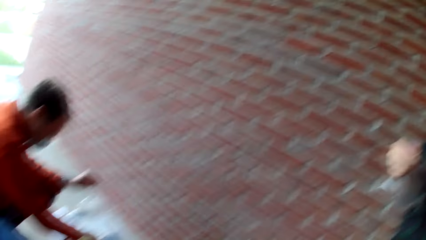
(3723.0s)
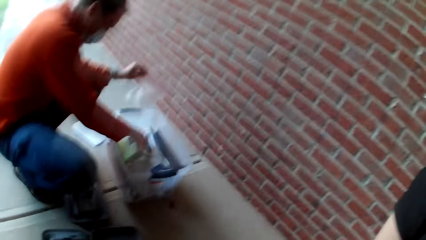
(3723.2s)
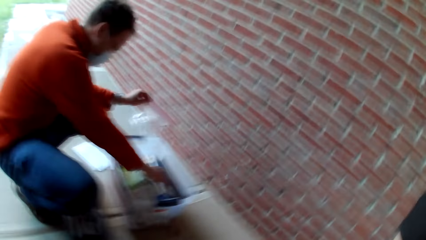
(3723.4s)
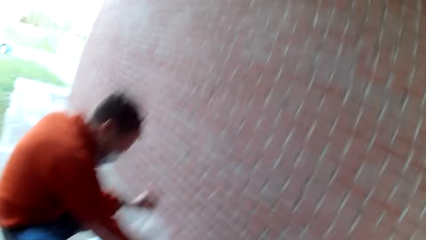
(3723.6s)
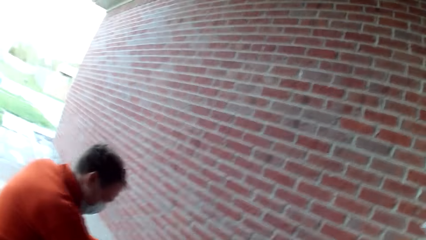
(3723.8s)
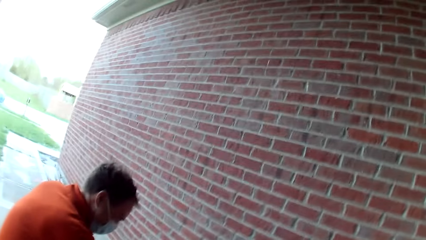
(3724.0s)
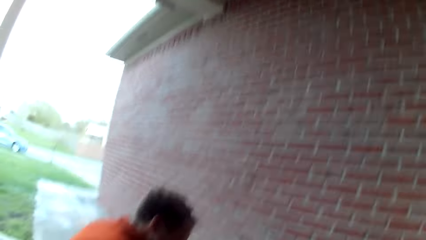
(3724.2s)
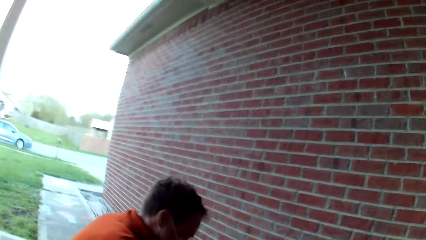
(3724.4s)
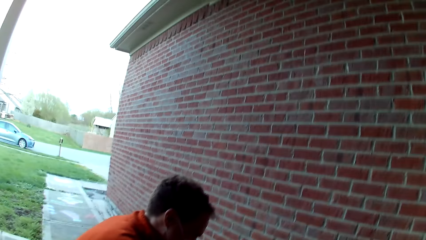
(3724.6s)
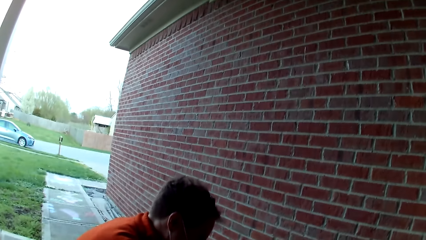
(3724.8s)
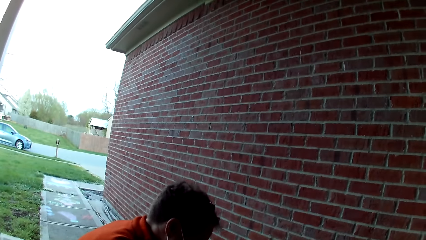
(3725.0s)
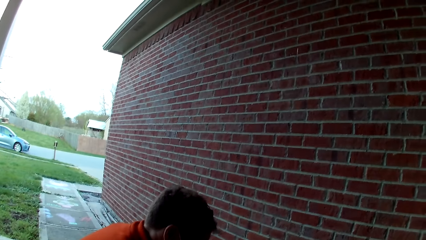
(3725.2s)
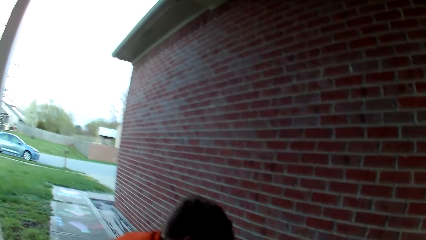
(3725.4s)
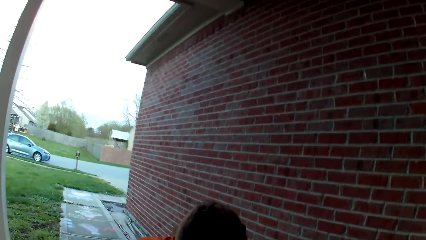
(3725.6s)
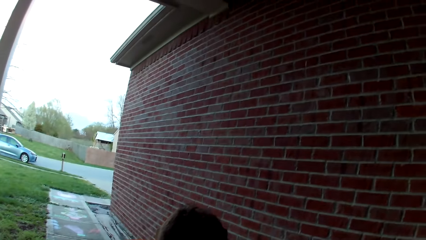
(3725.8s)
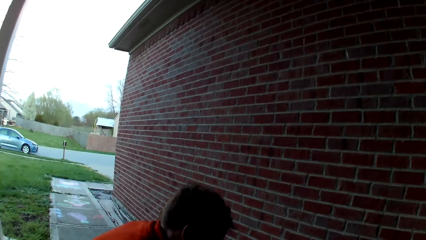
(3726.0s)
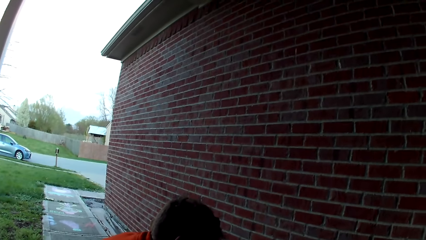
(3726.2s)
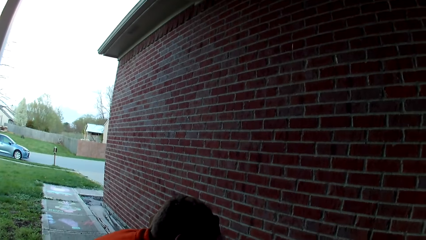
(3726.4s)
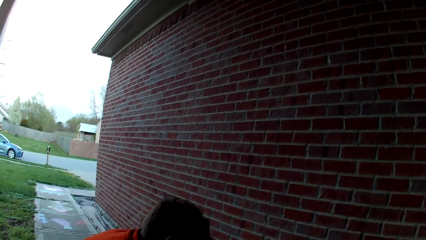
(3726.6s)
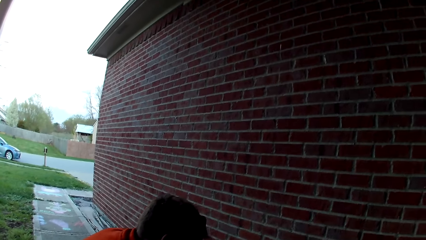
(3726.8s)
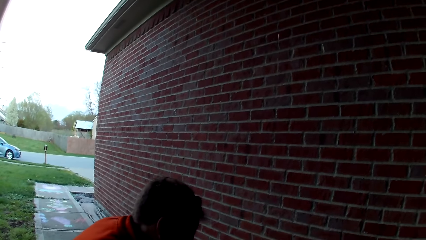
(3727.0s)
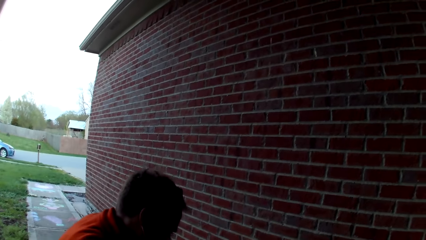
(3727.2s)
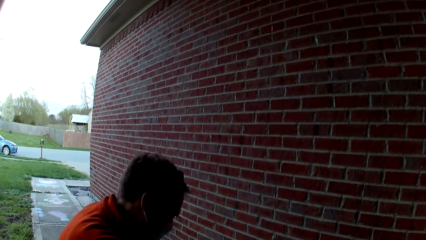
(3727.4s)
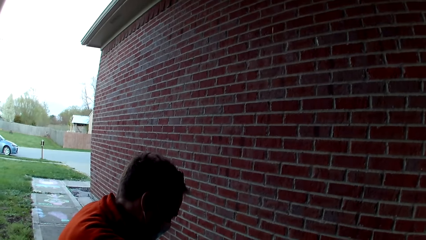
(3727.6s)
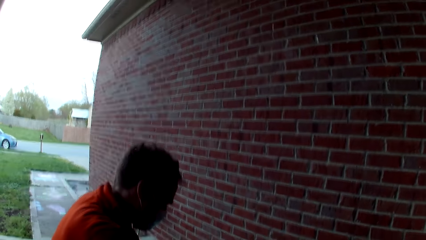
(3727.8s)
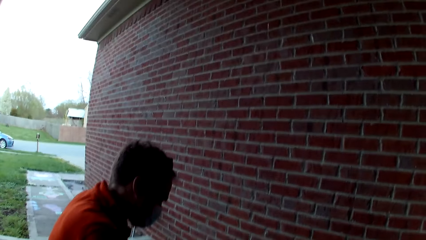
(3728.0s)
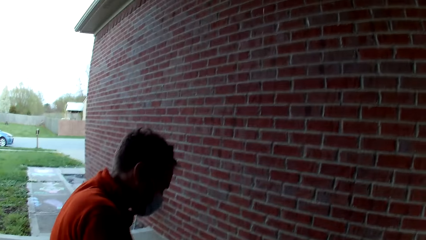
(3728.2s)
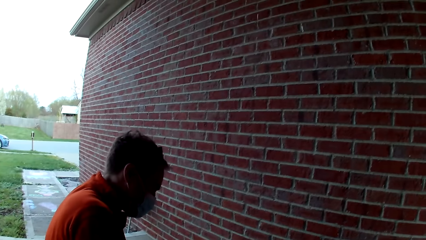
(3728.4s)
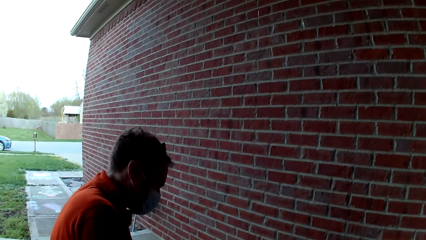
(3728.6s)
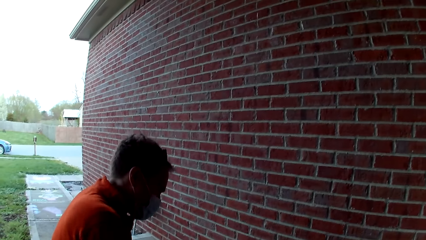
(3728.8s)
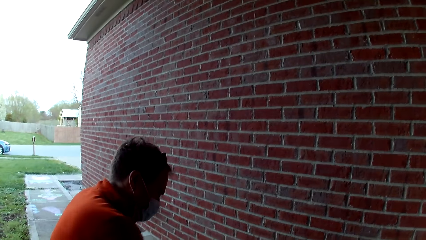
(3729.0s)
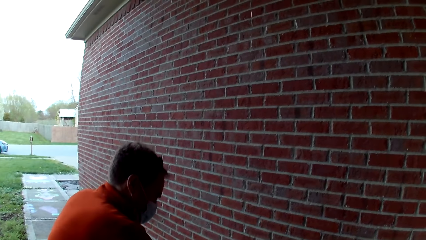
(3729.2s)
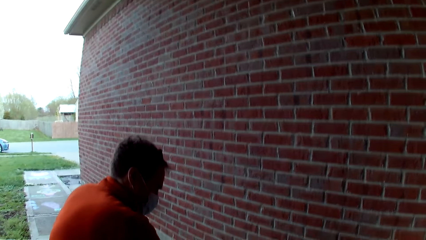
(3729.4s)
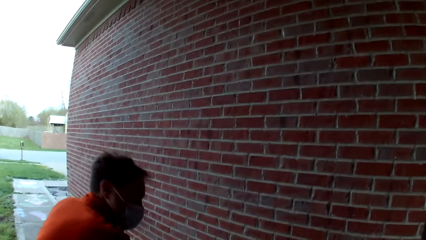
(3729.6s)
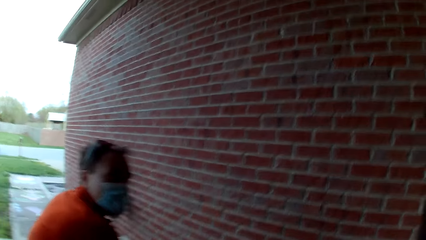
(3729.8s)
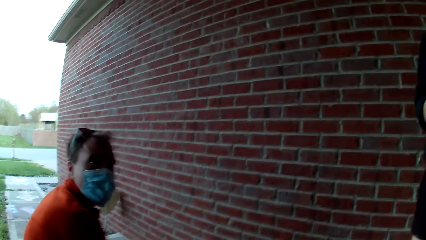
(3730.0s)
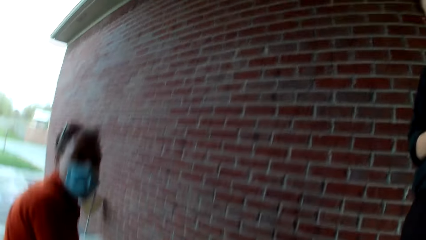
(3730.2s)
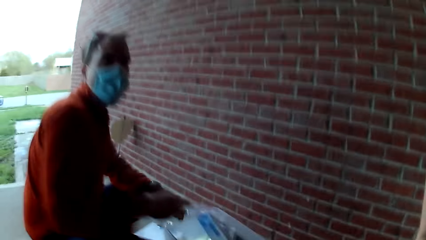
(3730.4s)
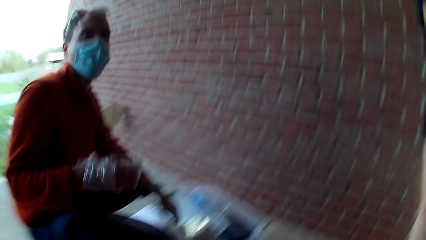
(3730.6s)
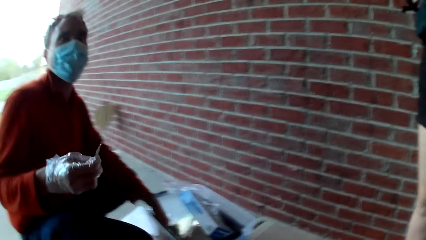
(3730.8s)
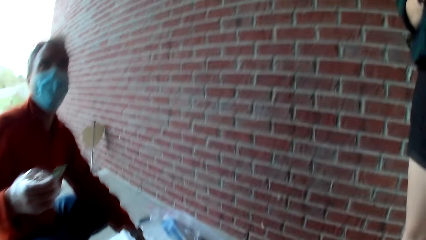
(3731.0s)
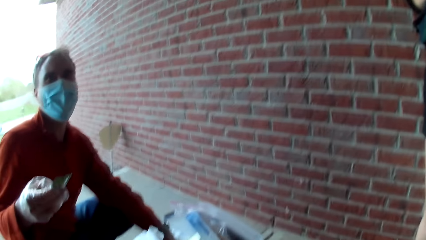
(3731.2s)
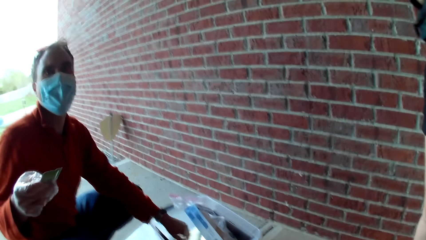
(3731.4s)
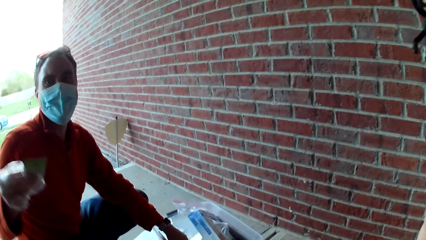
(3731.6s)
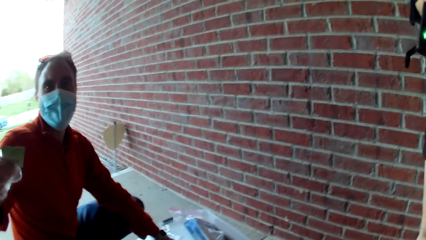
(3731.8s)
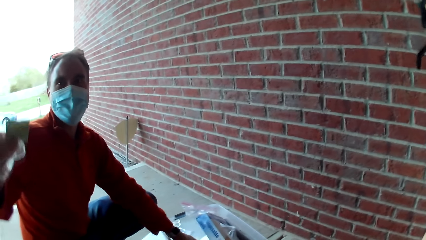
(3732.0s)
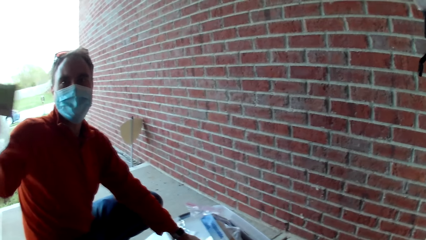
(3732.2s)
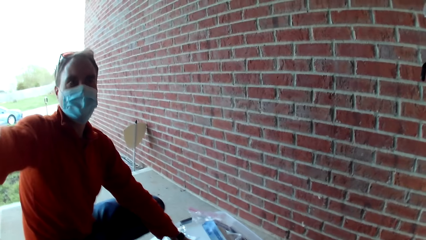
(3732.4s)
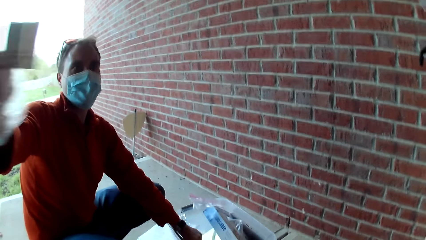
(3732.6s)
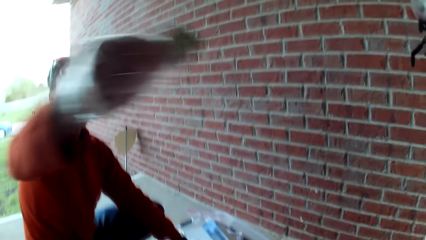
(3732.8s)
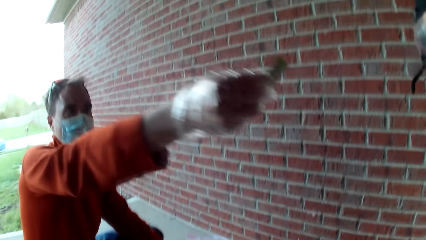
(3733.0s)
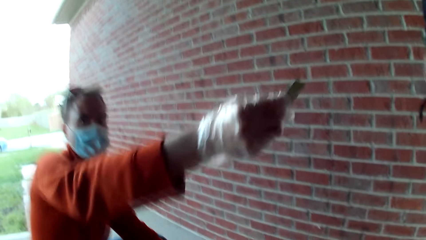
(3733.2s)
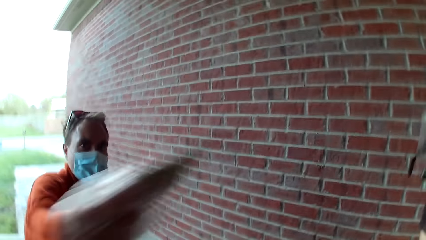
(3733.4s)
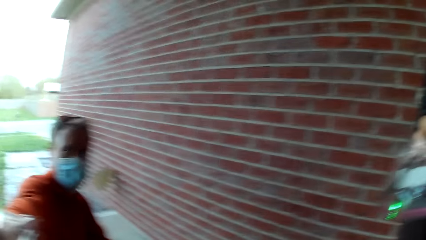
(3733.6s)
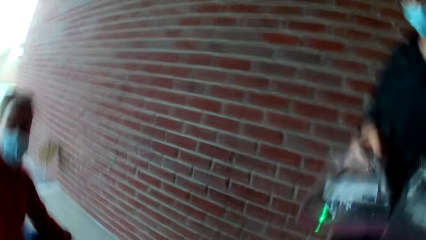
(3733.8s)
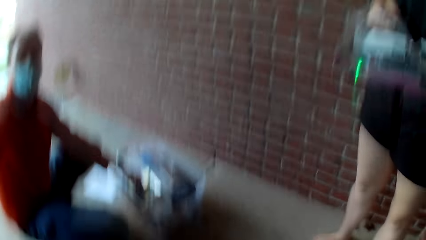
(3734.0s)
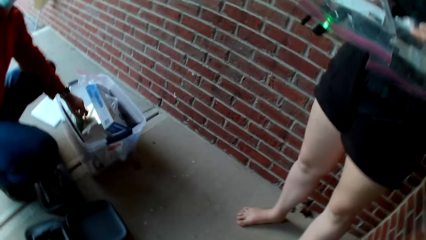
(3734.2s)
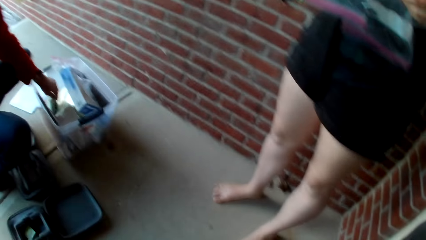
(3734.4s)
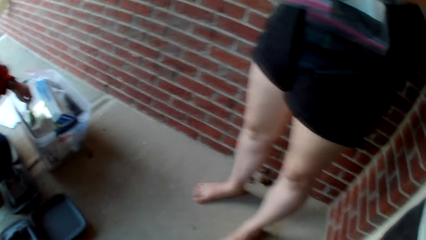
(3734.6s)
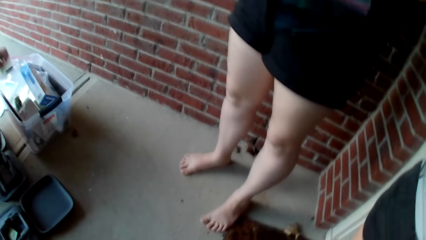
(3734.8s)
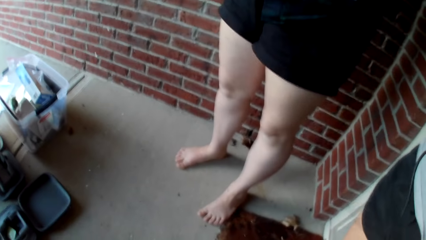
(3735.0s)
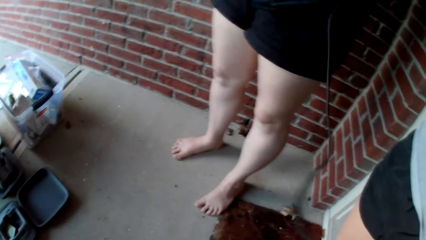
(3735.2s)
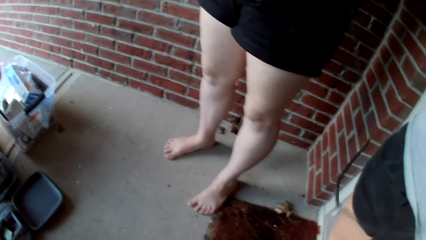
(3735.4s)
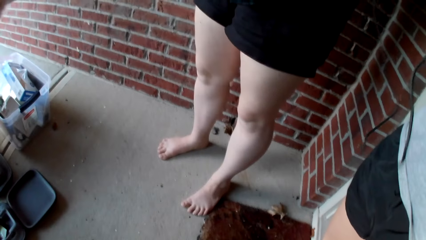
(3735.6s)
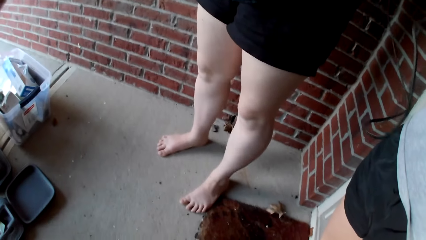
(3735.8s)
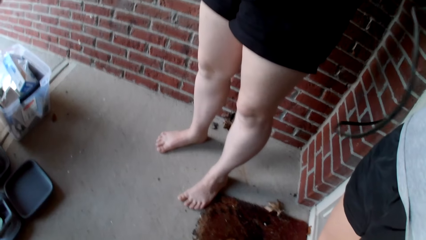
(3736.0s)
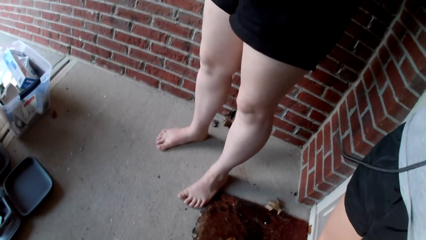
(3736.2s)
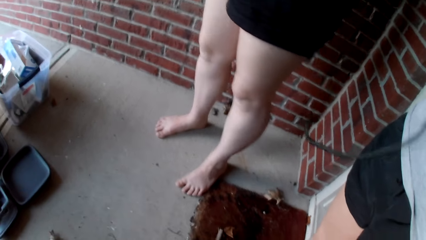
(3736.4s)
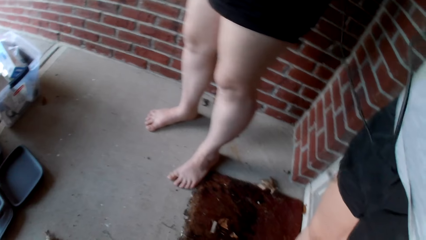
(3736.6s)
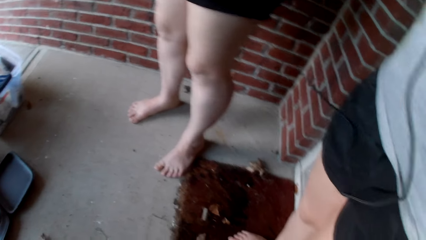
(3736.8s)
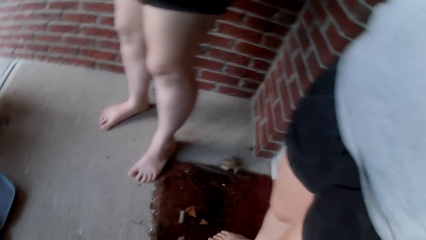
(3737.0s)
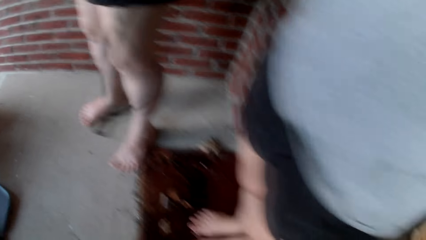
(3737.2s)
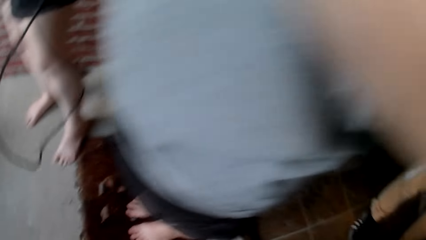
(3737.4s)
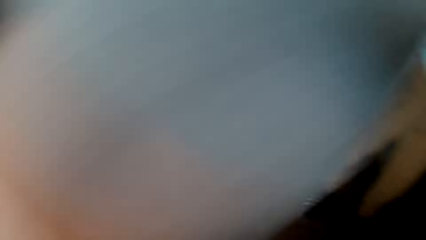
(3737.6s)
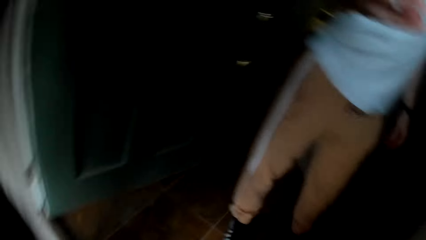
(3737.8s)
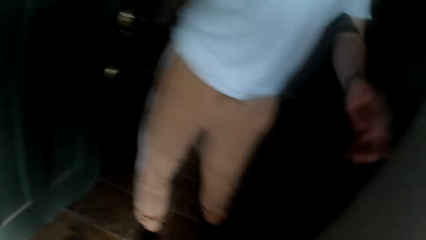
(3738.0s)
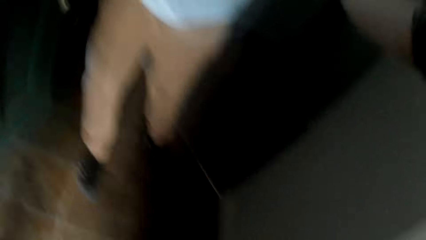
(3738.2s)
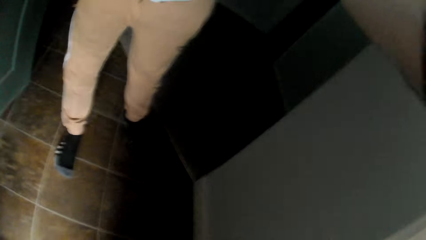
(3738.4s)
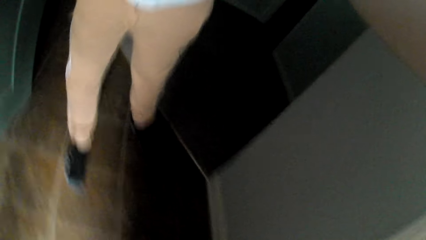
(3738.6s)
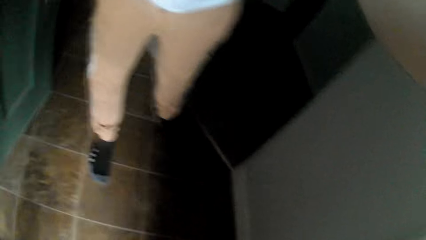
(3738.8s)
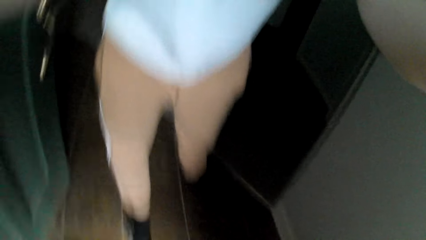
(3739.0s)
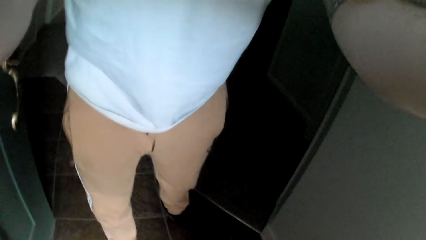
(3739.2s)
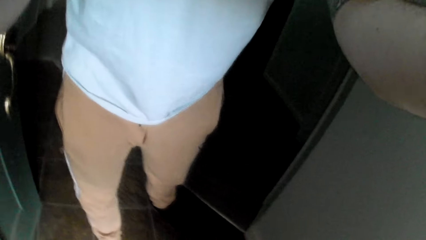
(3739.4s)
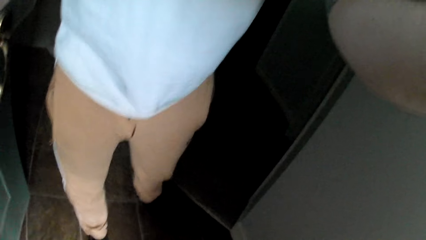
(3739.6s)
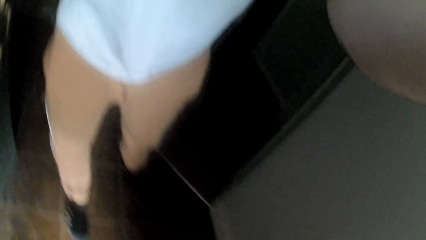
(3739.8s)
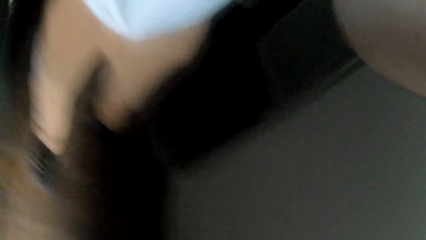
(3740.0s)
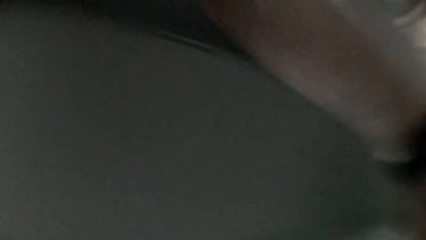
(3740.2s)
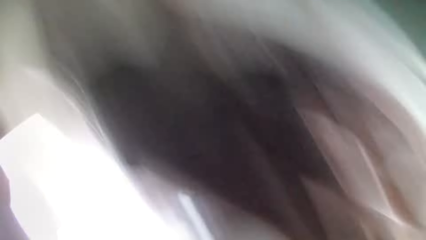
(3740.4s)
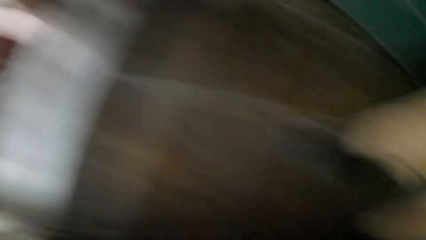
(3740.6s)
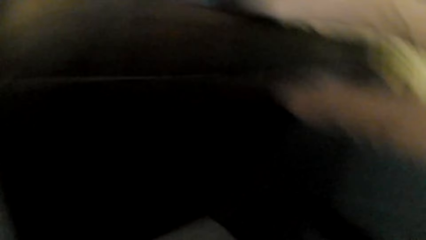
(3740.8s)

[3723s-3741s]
The camera wearer picks a card from a man. The man tilts the camera.
